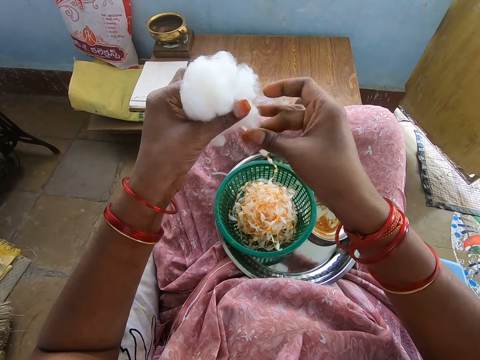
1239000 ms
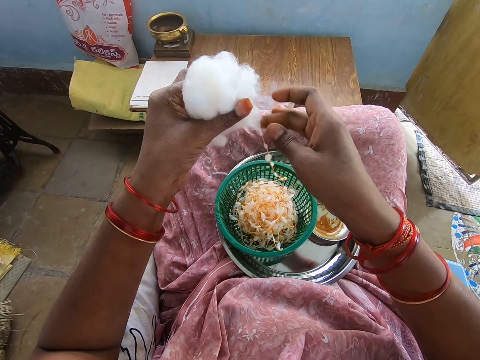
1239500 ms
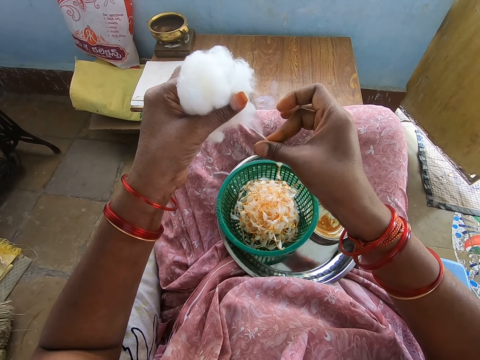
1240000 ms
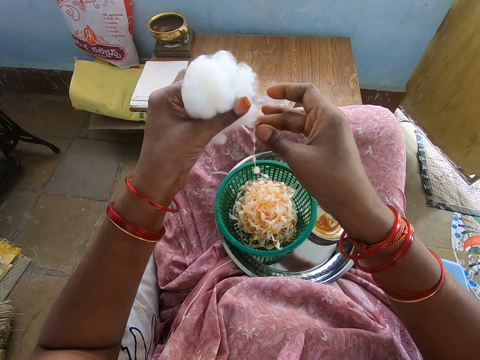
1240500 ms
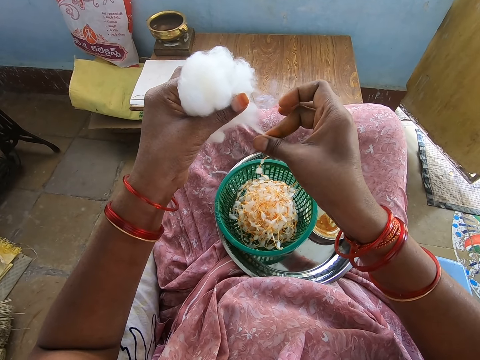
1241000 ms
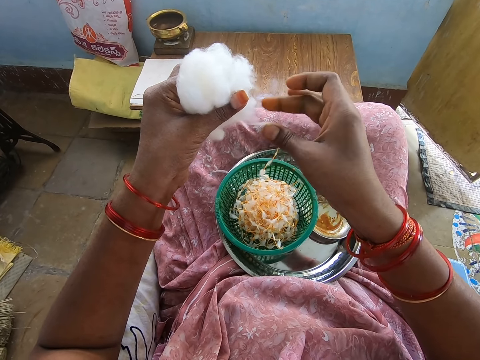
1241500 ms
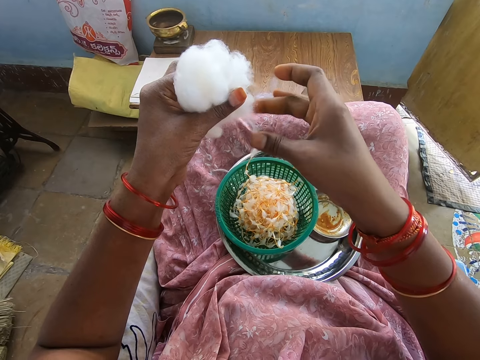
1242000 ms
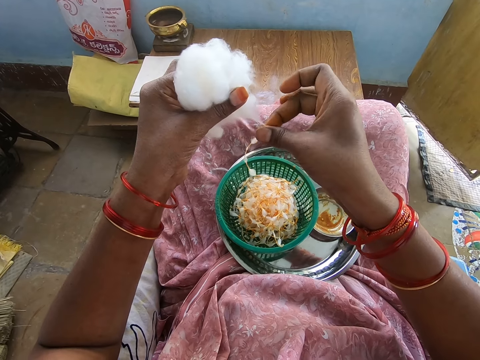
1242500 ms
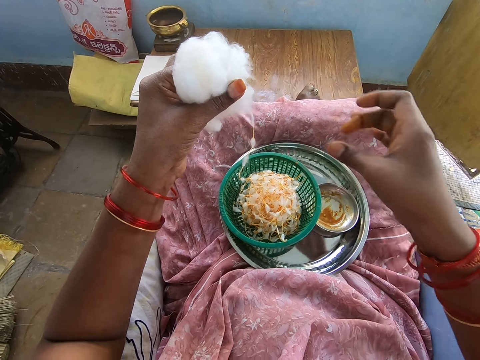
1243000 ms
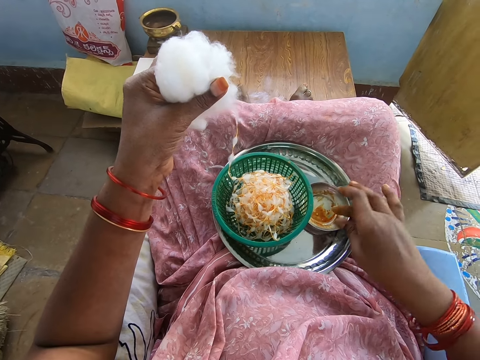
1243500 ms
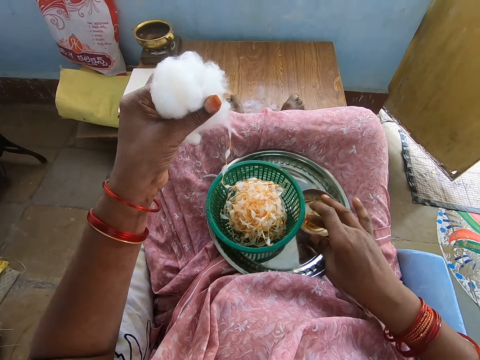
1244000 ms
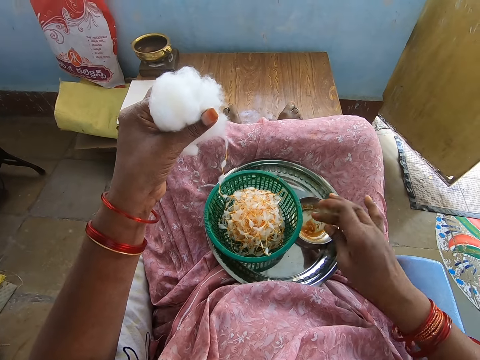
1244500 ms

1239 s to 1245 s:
The camera wearer wipes her right hand in the container of grease in the tray on her lap. She touches something.

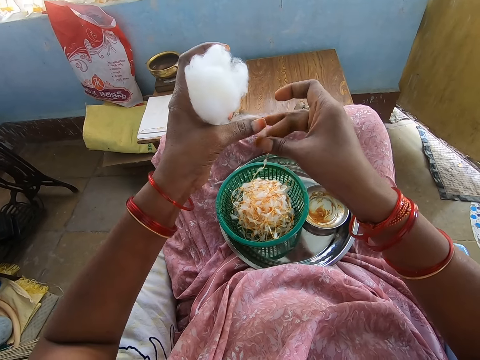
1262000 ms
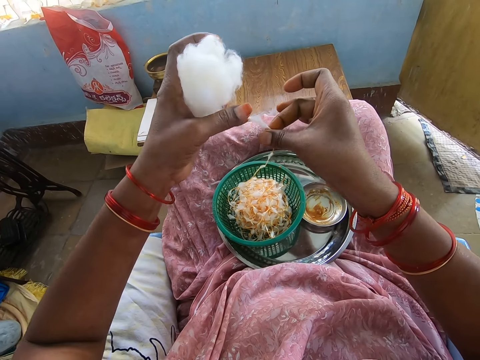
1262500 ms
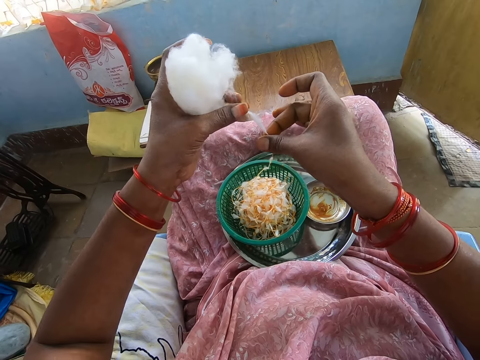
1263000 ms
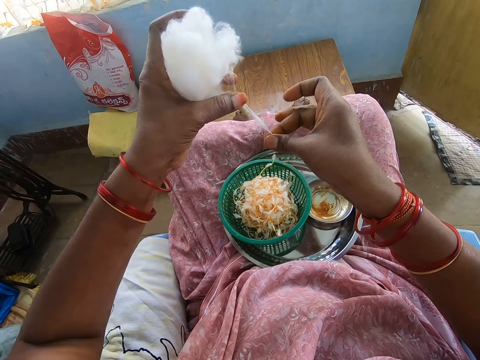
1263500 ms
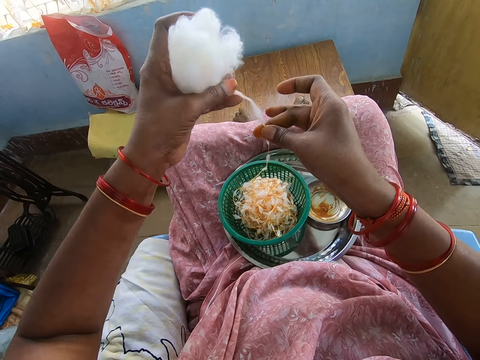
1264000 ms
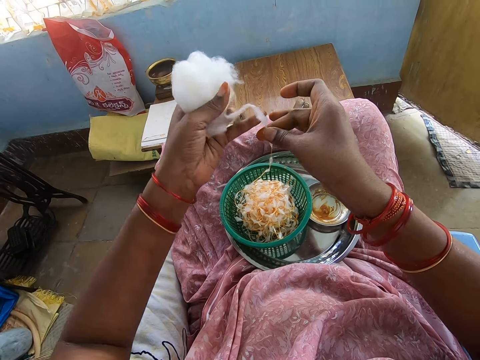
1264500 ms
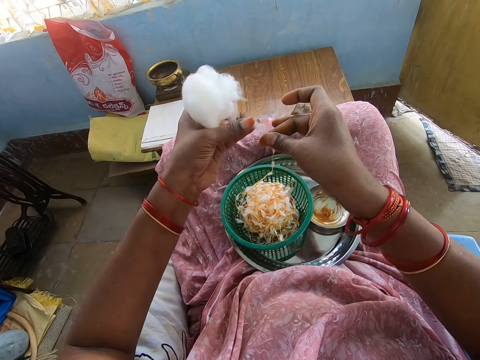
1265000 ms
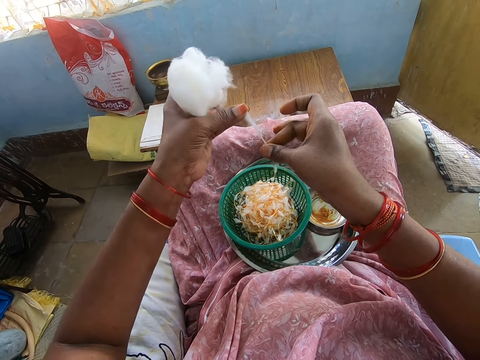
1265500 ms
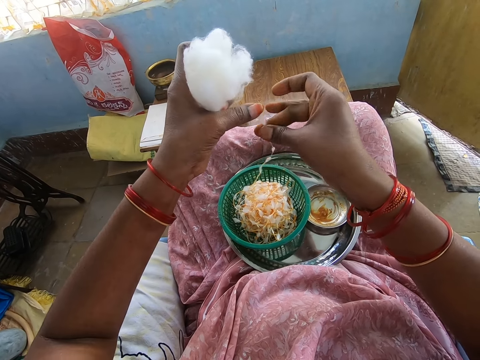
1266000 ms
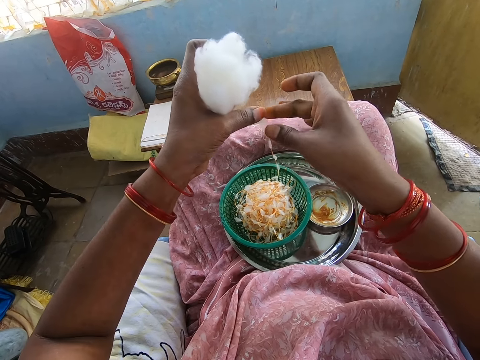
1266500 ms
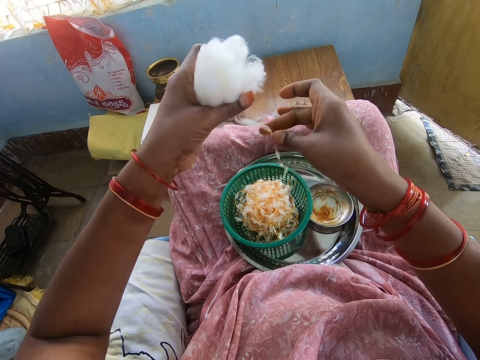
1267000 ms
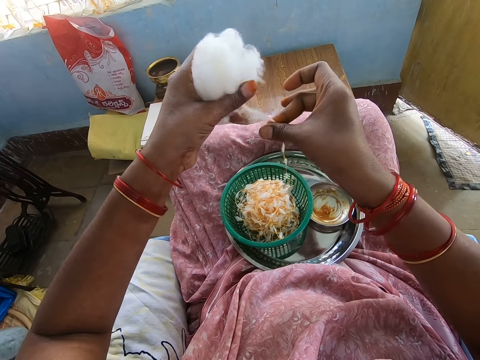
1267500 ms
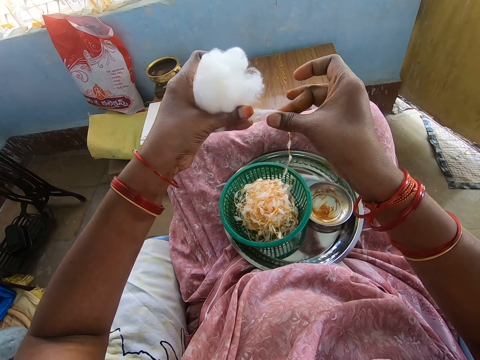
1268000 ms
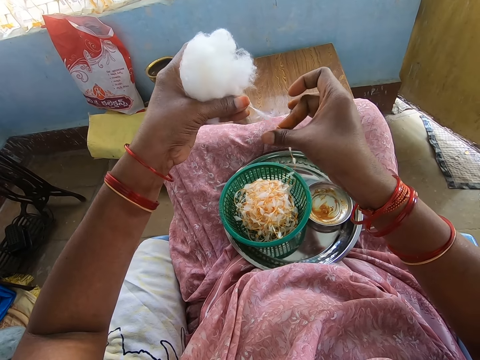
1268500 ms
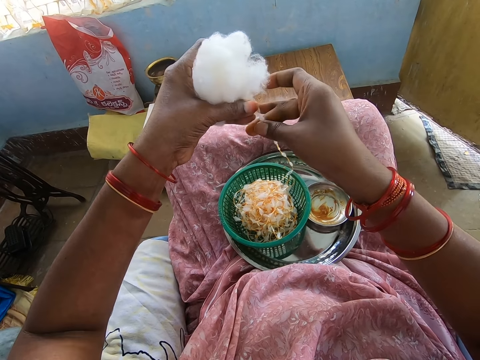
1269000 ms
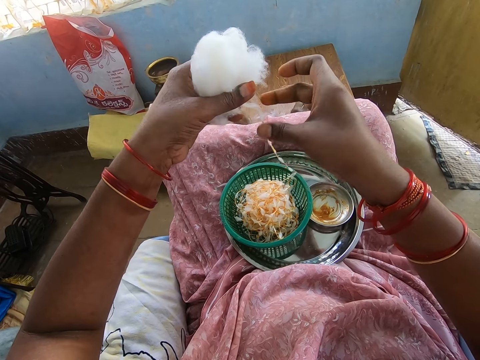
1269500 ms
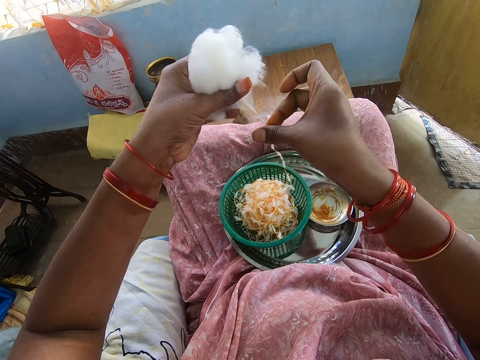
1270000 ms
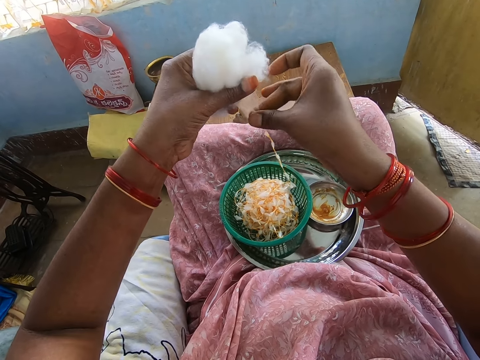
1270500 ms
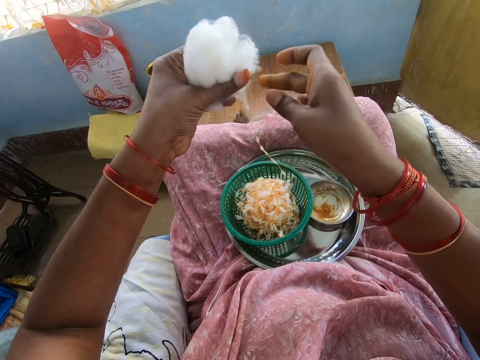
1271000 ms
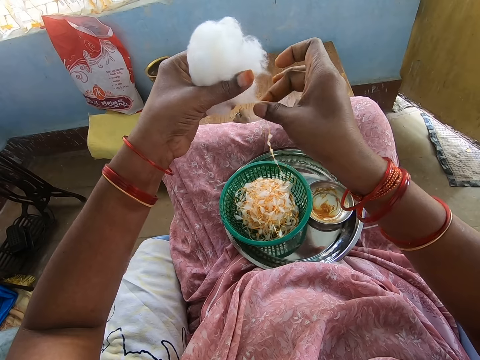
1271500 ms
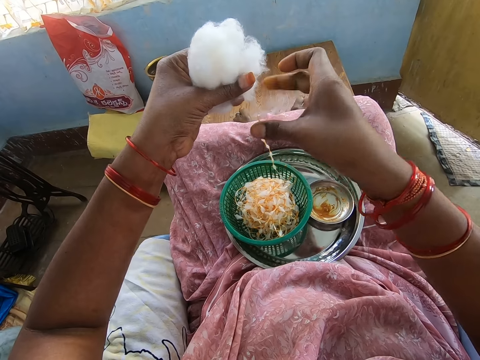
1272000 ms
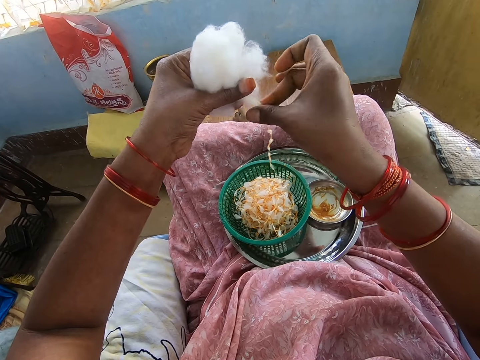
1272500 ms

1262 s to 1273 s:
The camera wearer twists cotton. They hold the cotton. They twist the cotton.

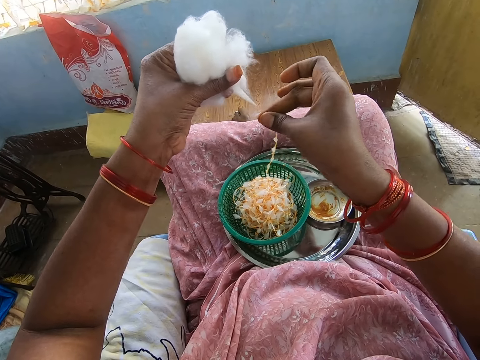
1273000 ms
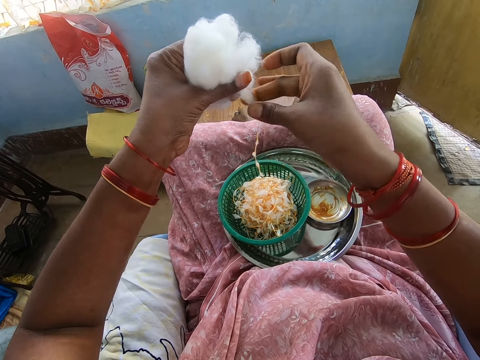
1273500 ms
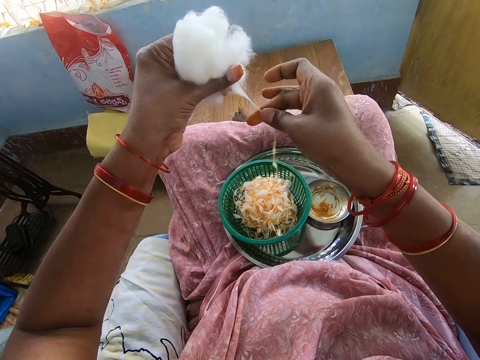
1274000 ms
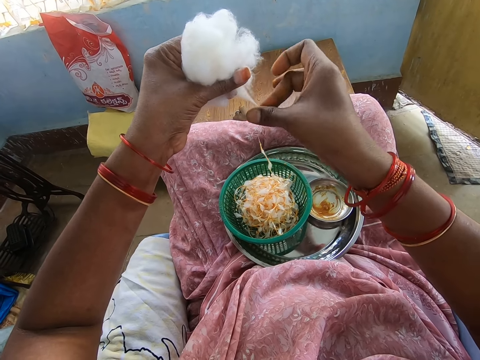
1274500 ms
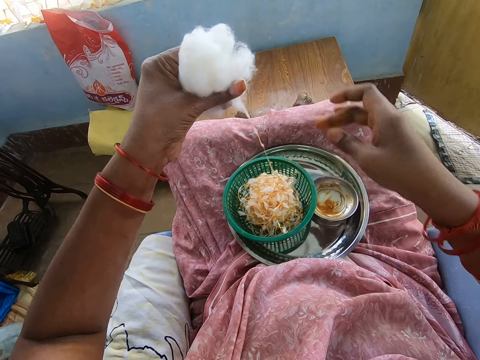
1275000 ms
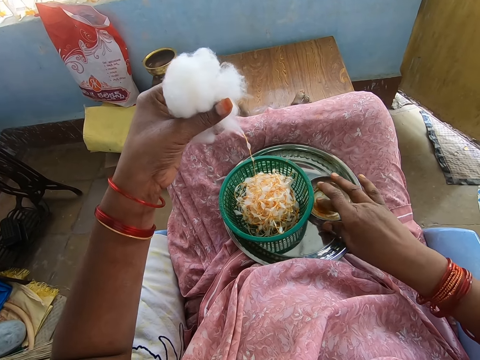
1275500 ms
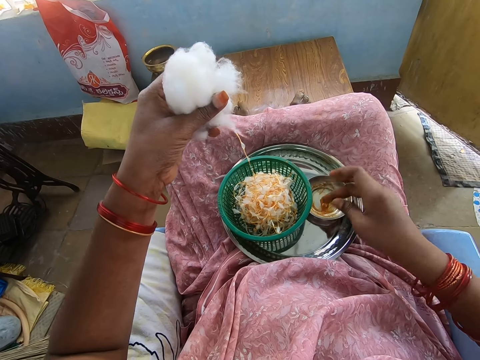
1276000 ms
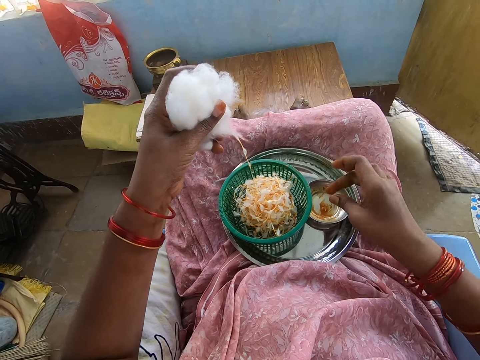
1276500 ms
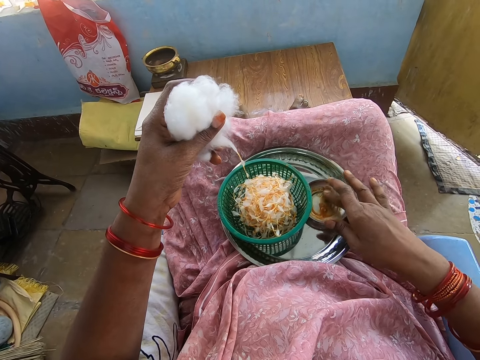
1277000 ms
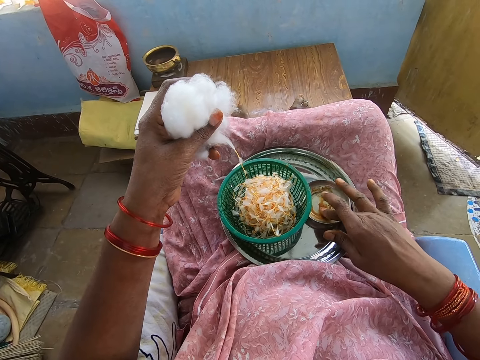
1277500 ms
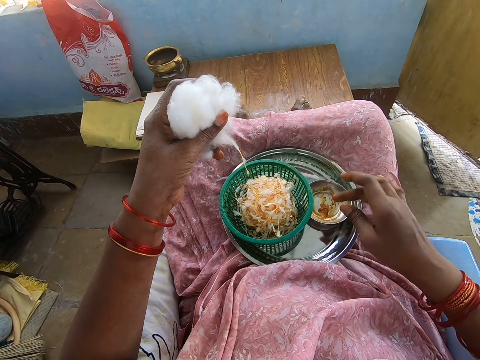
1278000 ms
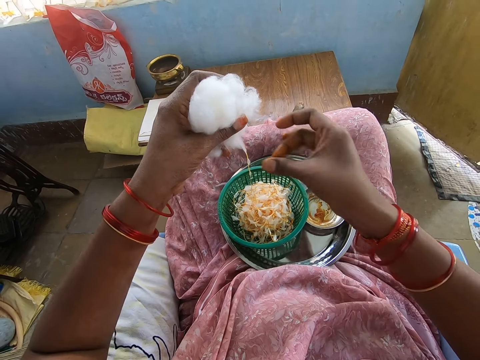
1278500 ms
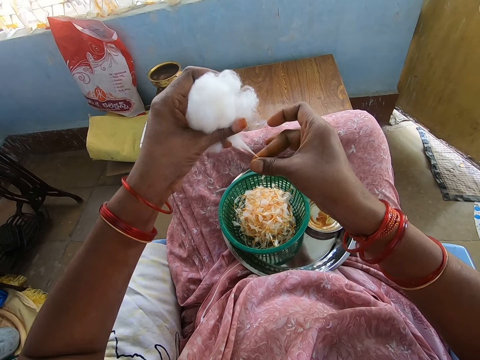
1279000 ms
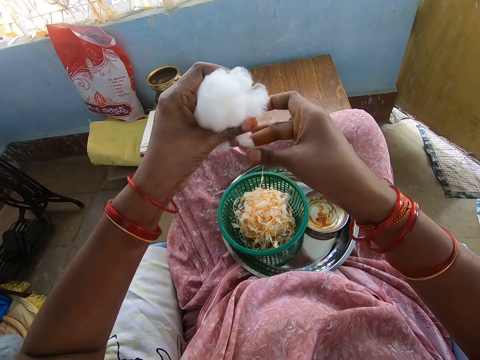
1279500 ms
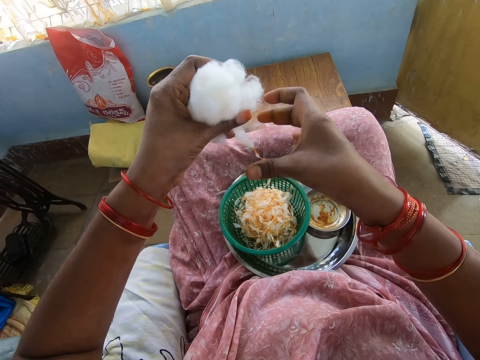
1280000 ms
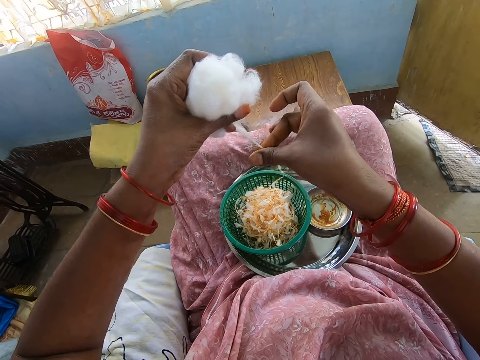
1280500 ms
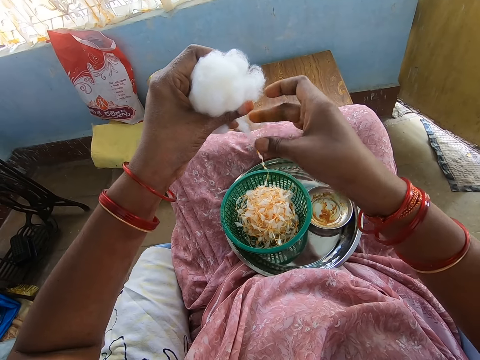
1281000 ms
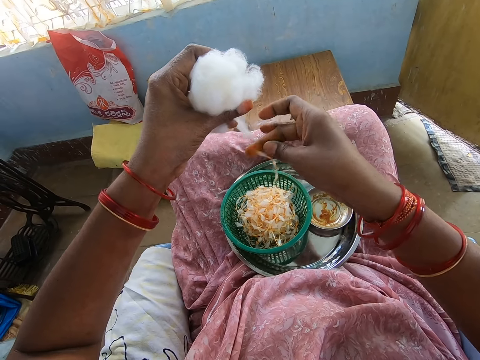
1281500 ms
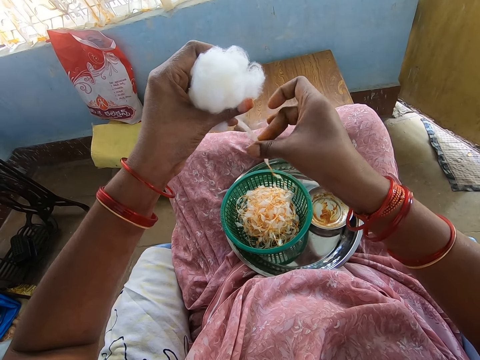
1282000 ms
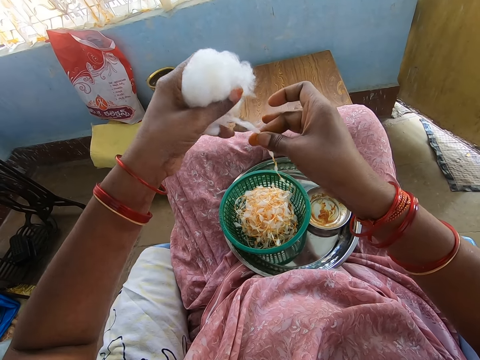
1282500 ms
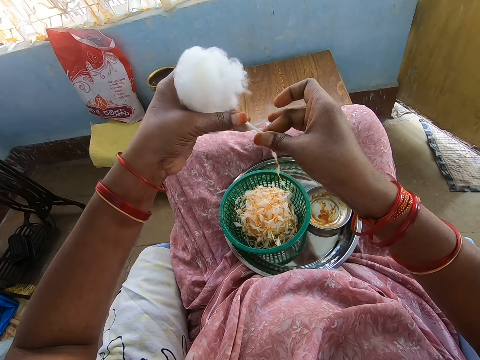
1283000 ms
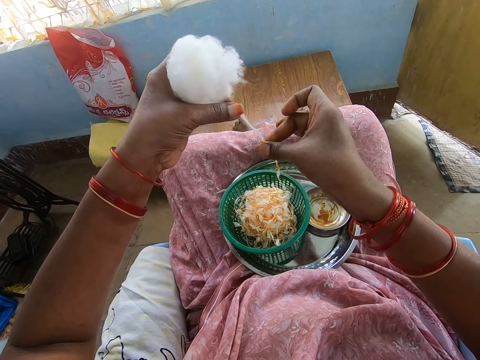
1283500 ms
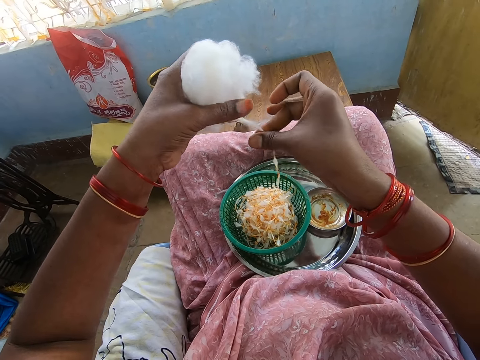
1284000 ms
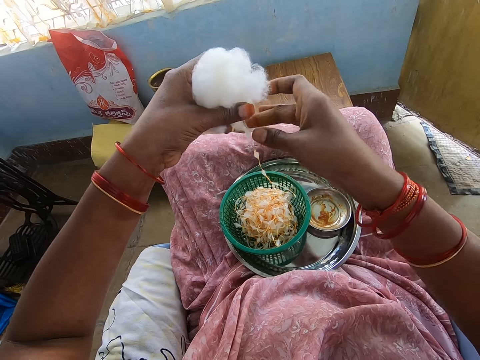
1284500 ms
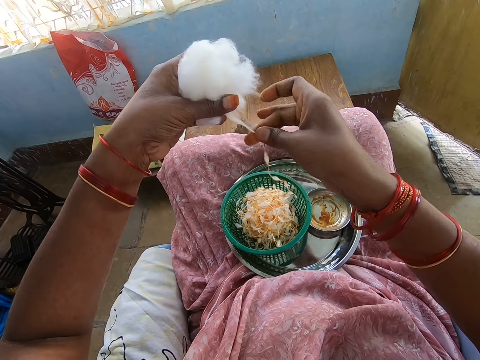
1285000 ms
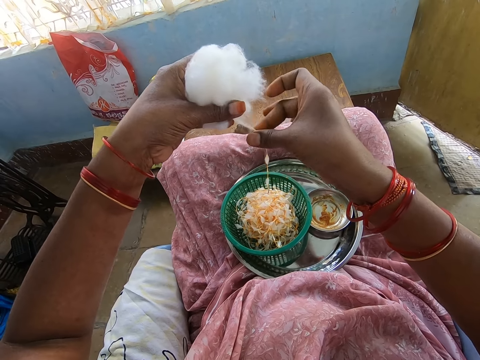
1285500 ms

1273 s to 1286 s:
The camera wearer wipes her right hand in the container of grease in the tray on her lap. She touches something. She rubs the grease on her right hand. She twists the yarn or cotton from the wool in her left hand into the sieve in the tray with her greasy right hand. She holds the cotton.
